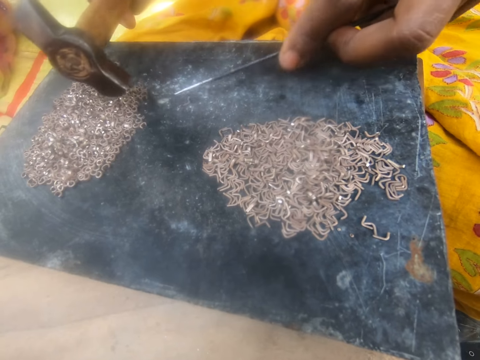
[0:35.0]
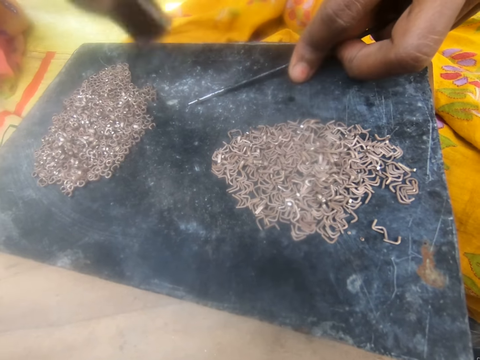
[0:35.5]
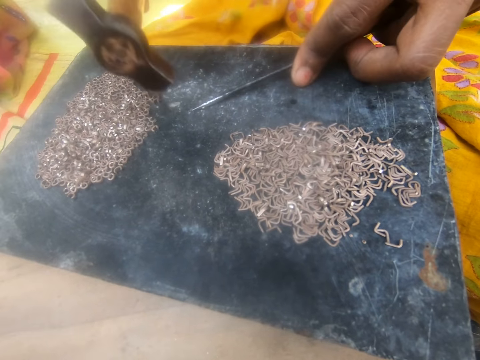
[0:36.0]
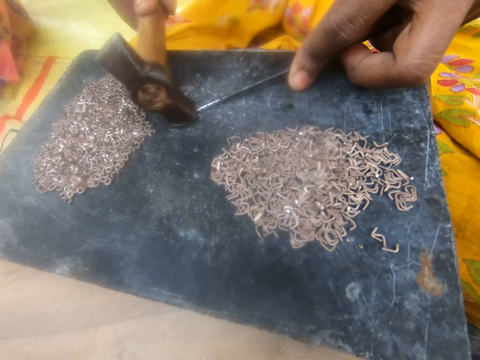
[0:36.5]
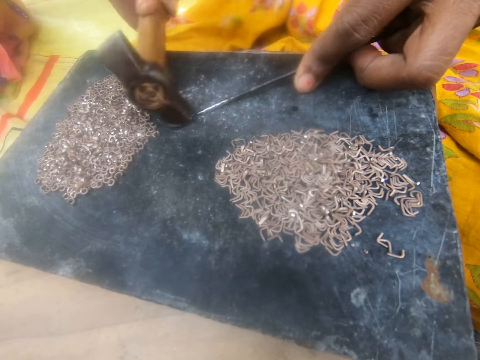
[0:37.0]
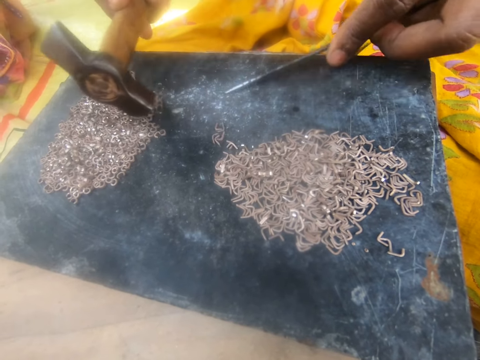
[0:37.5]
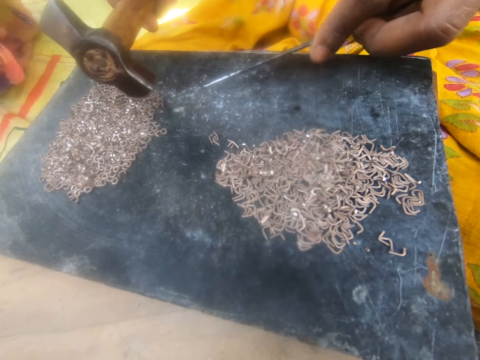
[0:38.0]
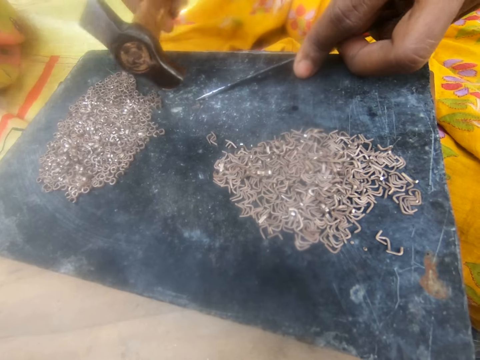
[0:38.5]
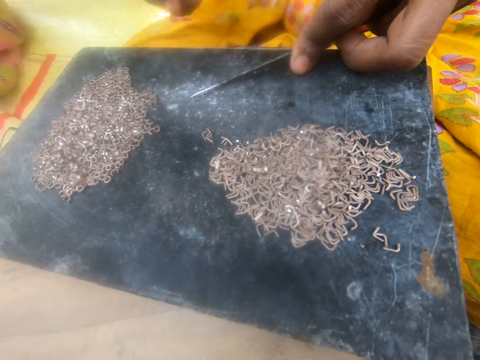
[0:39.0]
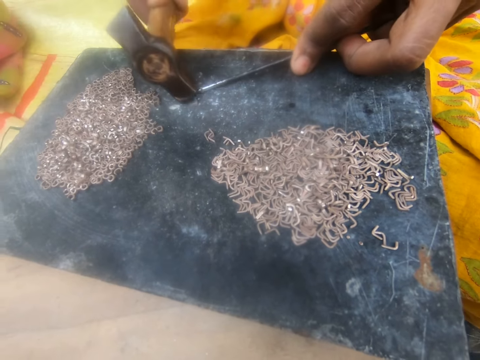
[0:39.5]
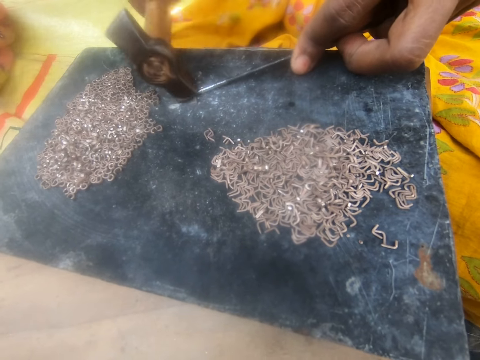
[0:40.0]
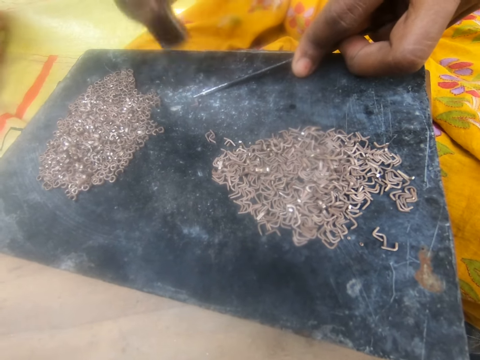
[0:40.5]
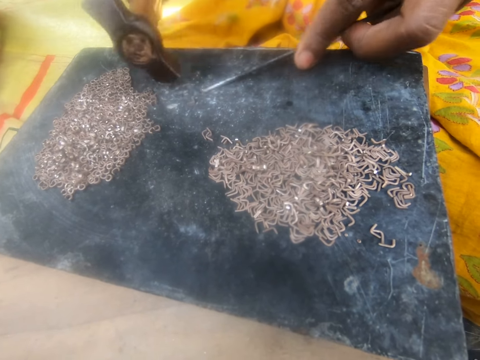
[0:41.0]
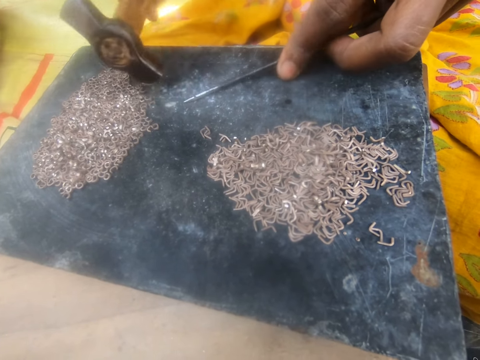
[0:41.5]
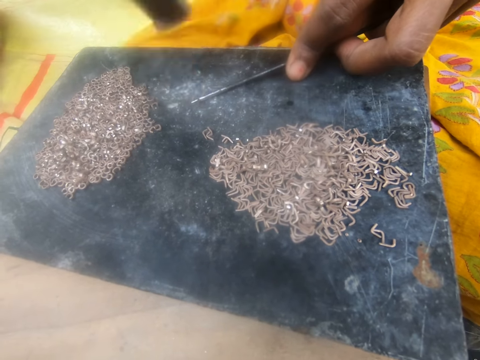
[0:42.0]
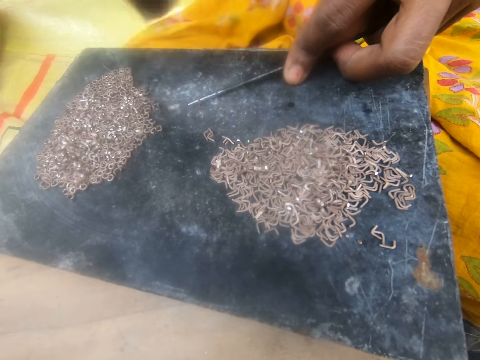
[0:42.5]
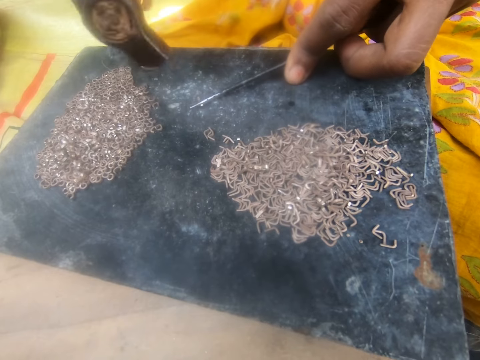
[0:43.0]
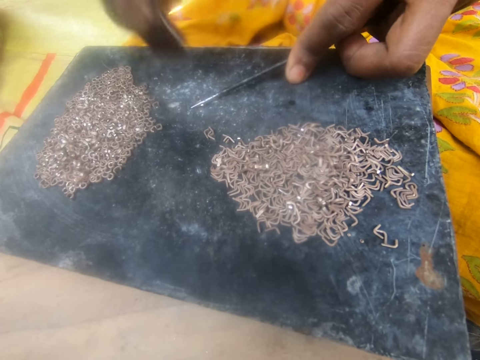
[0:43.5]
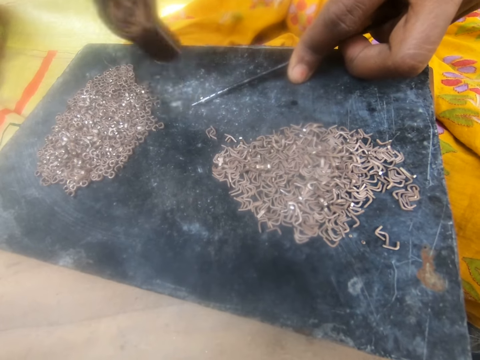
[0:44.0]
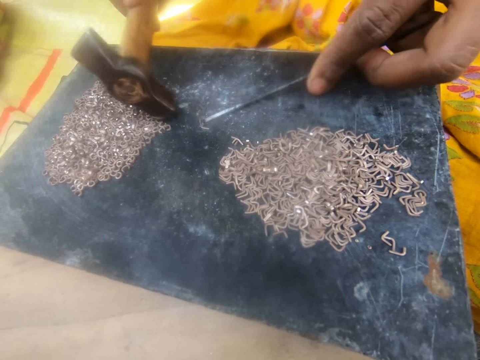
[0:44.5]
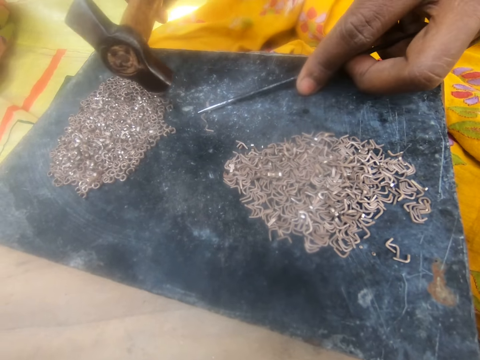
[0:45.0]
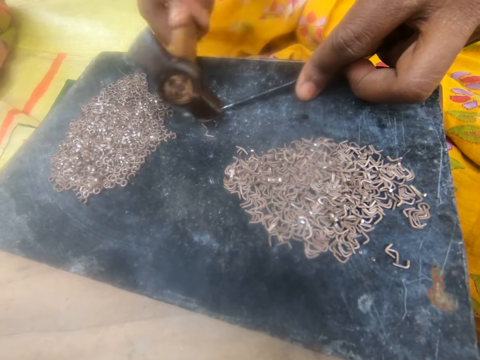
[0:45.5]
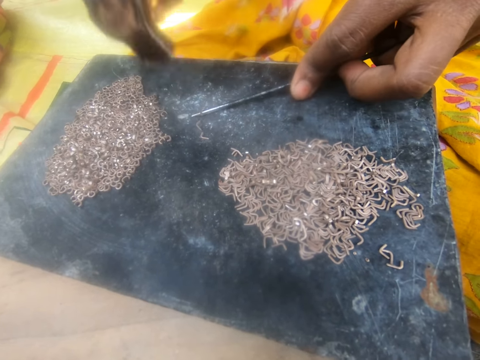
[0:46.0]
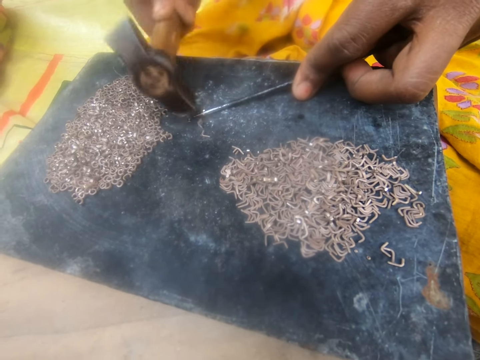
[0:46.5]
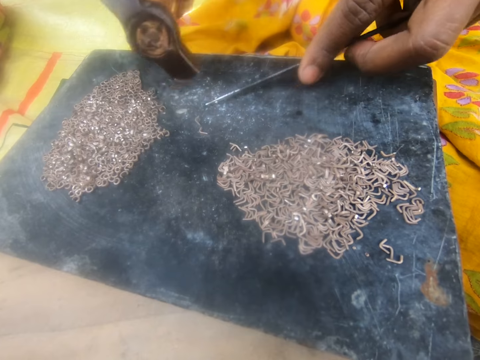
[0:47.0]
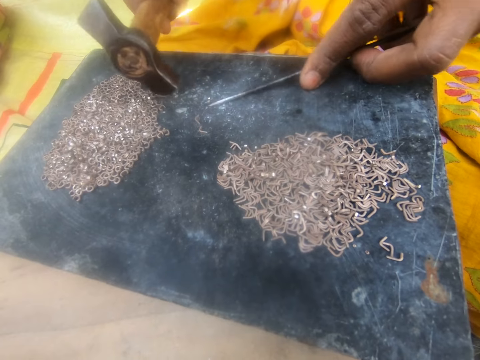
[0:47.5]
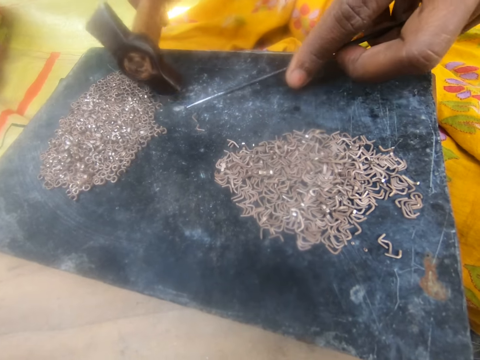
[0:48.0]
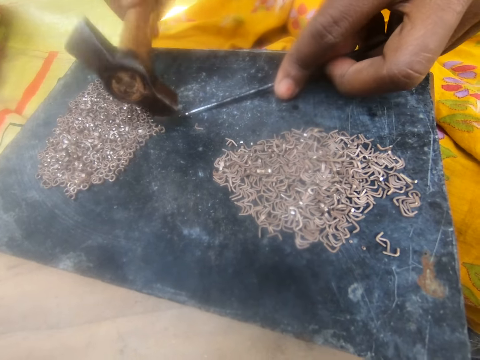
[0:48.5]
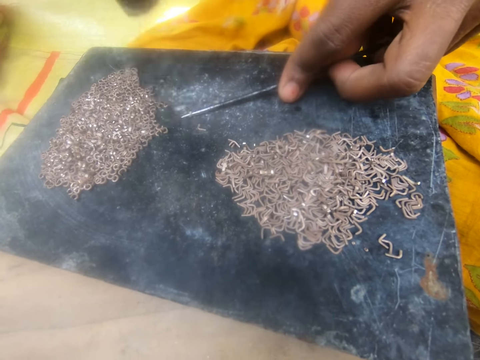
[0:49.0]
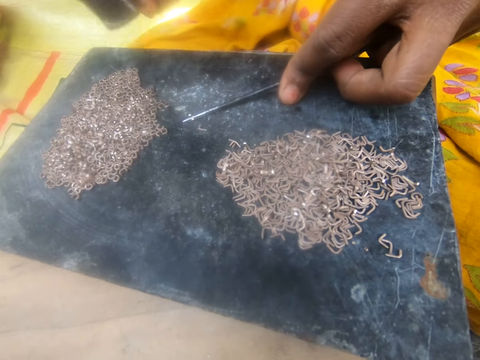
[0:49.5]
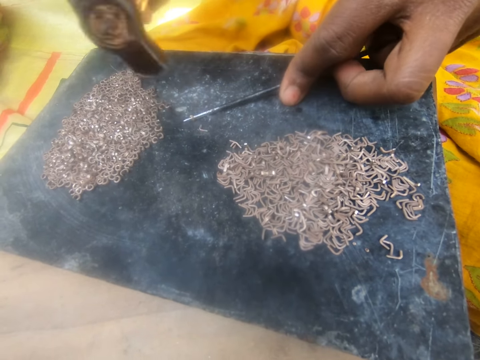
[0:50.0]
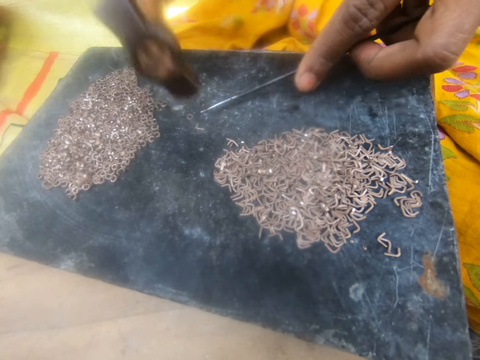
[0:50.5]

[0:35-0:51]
A lady moves the bent pin on the board with the hammer and picks another pin on the board with the needle. The camera wearer pulls another piece of metal. The lady presses the needle on the pin and bends the metal pin with the hammer. The camera wearer bends a piece of metal. The lady moves the bent pin on the board with the hammer. The camera wearer pulls another piece of metal. The lady picks another pin on the board with the needle, presses the needle on the pin and bends the metal pin with the hammer. The camera wearer bends a piece of metal. The lady moves the bent pin on the board with the hammer, picks another pin on the board with the needle, presses the needle on the pin, bends the metal pin with the hammer, moves the bent pin on the board with the hammer and picks another pin on the board with the needle. The camera wearer pulls another piece of metal. The lady presses the needle on the pin. The camera wearer bends a piece of metal. The lady bends the metal pin with the hammer. The camera wearer pulls another piece of metal. The lady moves the bent pin on the board with the hammer. The camera wearer bends a piece of metal. The lady picks another pin on the board with the needle, presses the needle on the pin and bends the metal pin with the hammer.

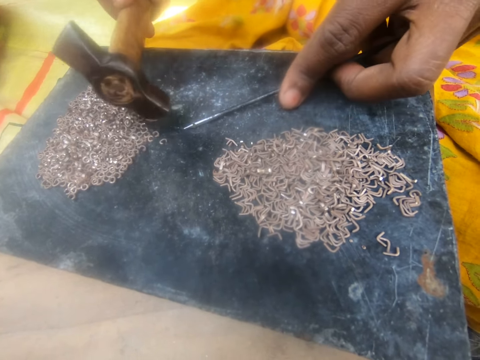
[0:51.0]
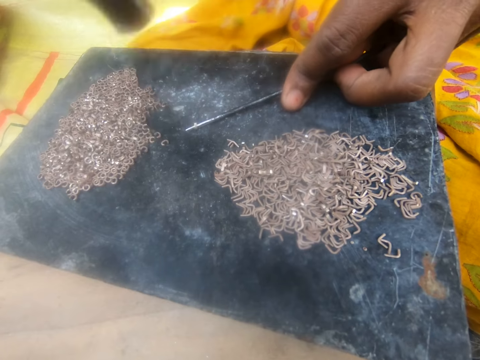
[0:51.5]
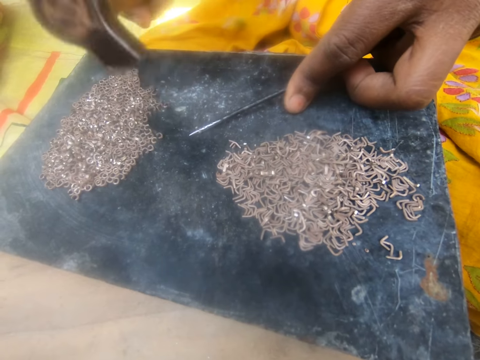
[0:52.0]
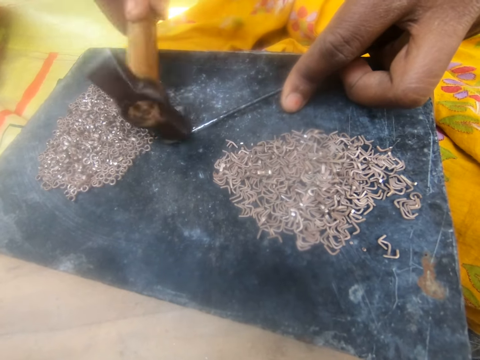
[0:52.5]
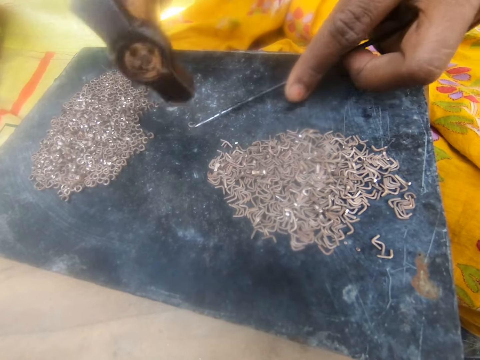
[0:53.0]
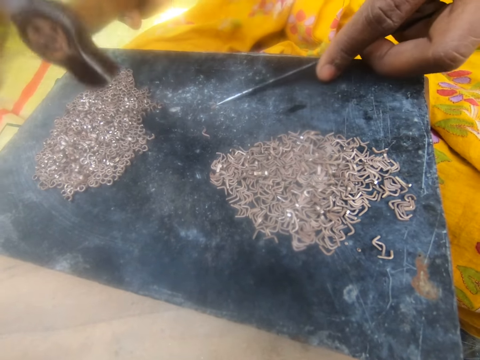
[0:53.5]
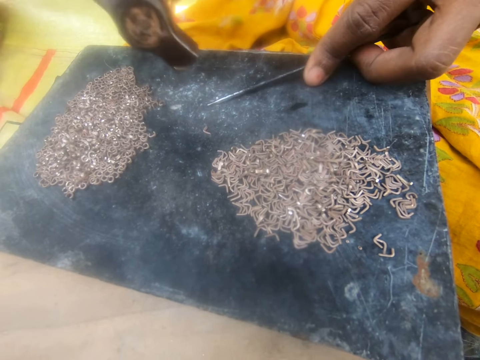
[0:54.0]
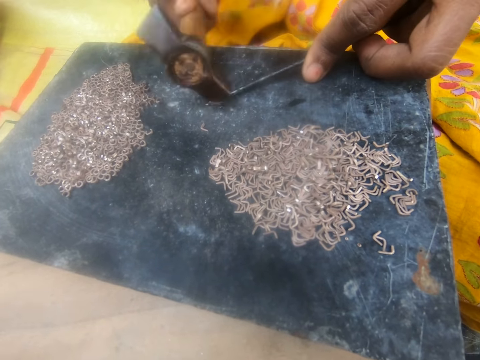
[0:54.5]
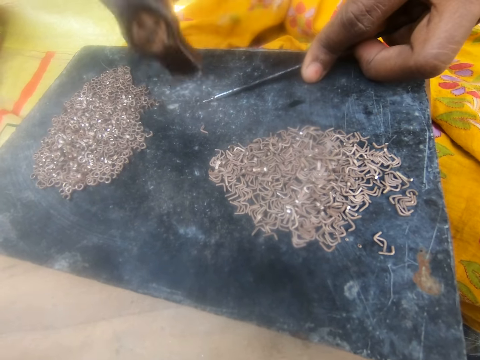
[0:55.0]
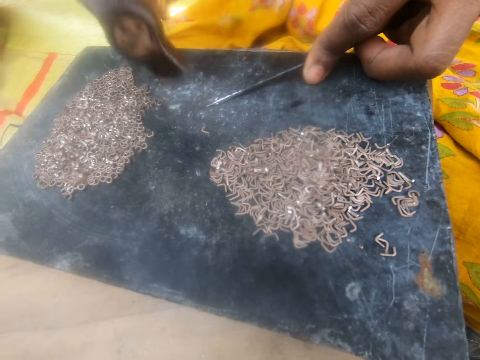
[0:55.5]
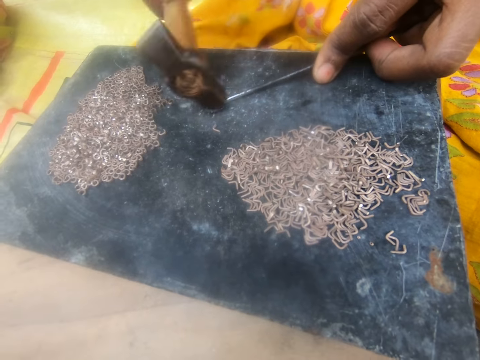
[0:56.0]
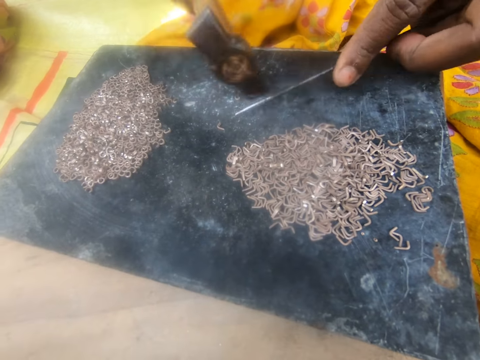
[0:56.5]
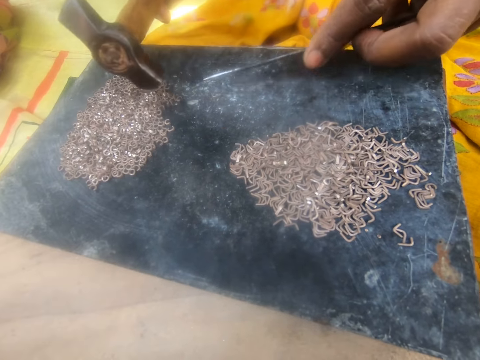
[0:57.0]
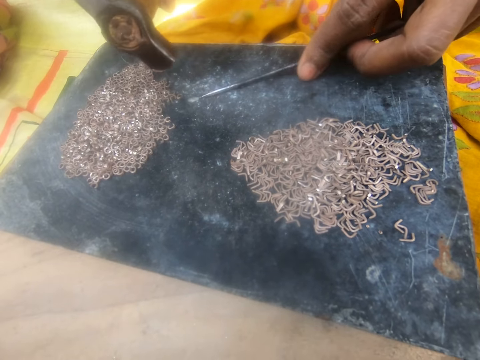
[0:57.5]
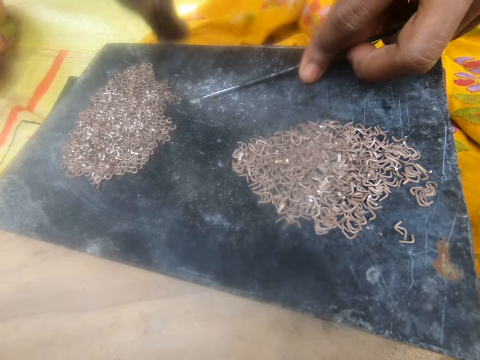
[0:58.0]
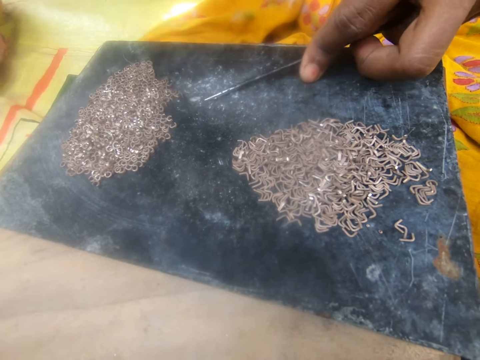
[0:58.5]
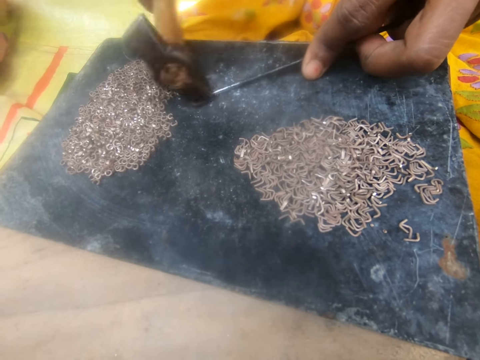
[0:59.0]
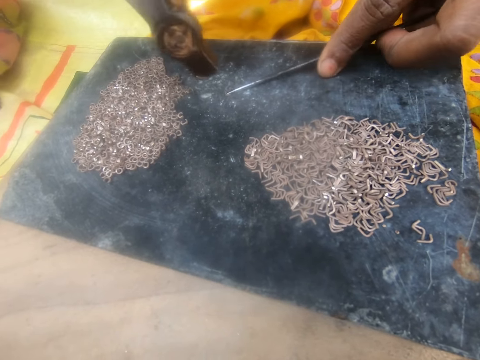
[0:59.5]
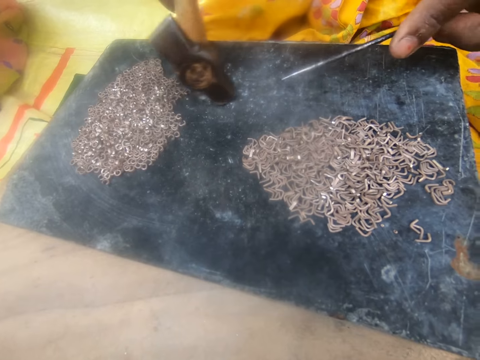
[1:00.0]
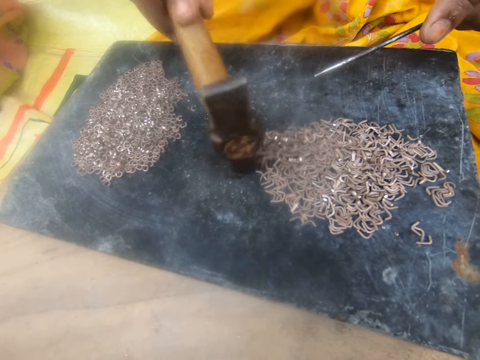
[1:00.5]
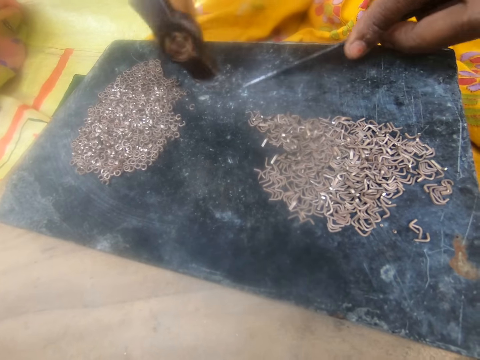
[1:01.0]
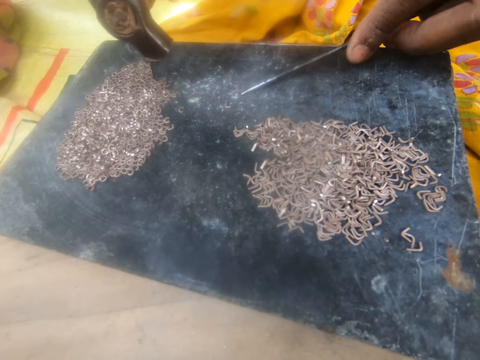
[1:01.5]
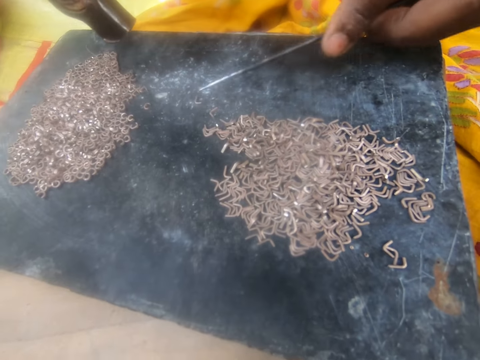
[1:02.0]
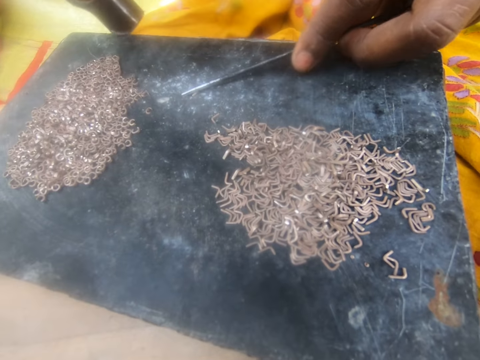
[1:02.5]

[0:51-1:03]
A lady moves the bent pin on the board with the hammer. The camera wearer pulls another piece of metal. The lady picks another pin on the board with the needle, presses the needle on the pin and bends the metal pin with the hammer. The camera wearer bends a piece of metal. The lady moves the bent pin on the board with the hammer. The camera wearer pulls another piece of metal. The lady picks another pin on the board with the needle. The camera wearer bends a piece of metal. The lady presses the needle on the pin, bends the metal pin with the hammer and moves the bent pin on the board with the hammer. The camera wearer pulls another piece of metal. The lady picks another pin on the board with the needle, presses the needle on the pin, bends the metal pin with the hammer and moves the bent pin on the board with the hammer. The camera wearer moves pins on the board with the hammer. The lady picks a pin on the board with the needle.
